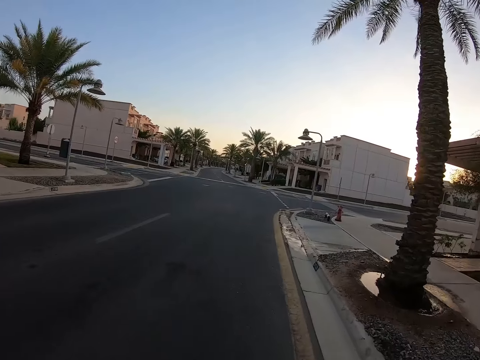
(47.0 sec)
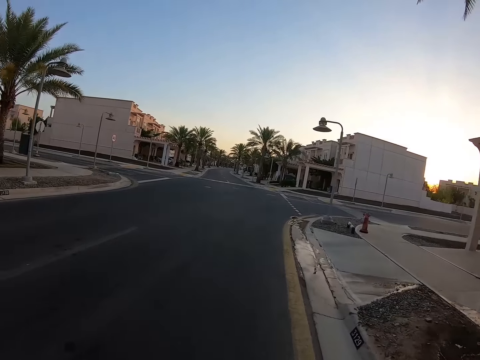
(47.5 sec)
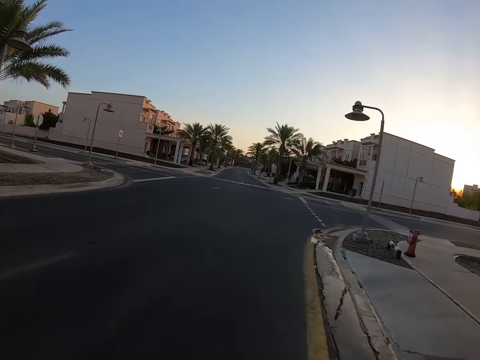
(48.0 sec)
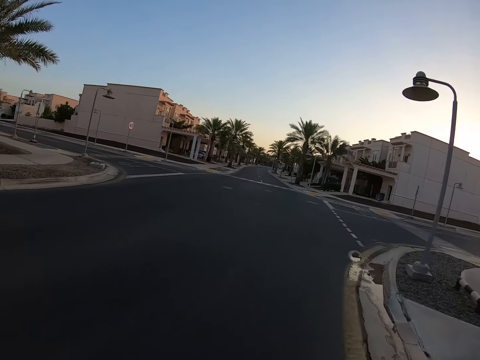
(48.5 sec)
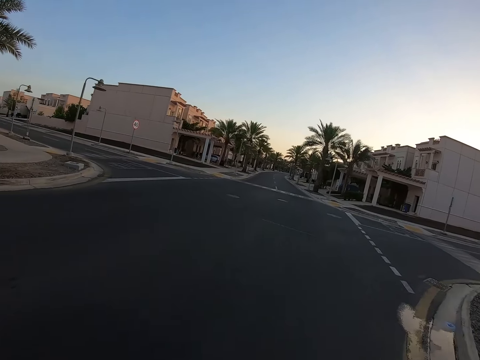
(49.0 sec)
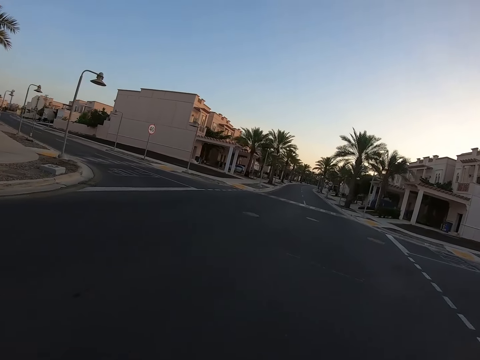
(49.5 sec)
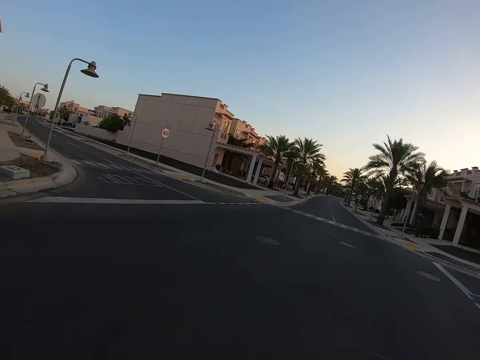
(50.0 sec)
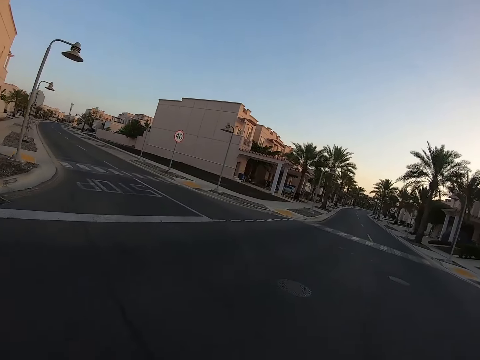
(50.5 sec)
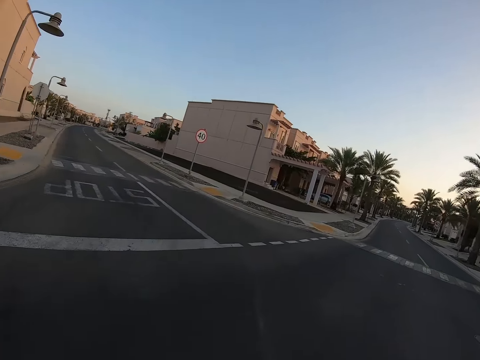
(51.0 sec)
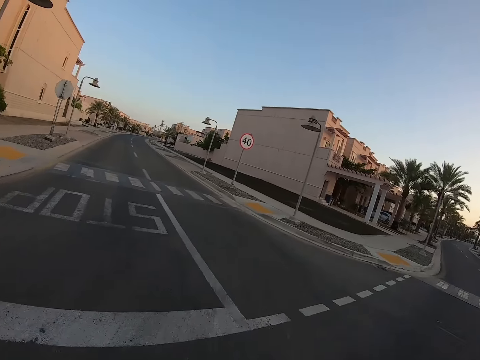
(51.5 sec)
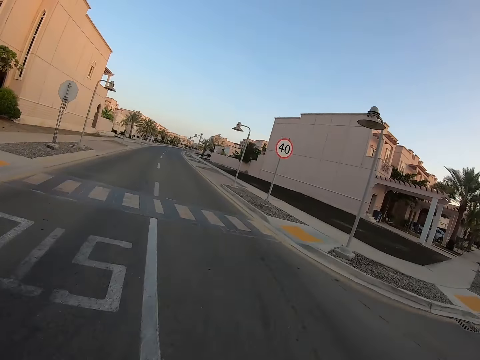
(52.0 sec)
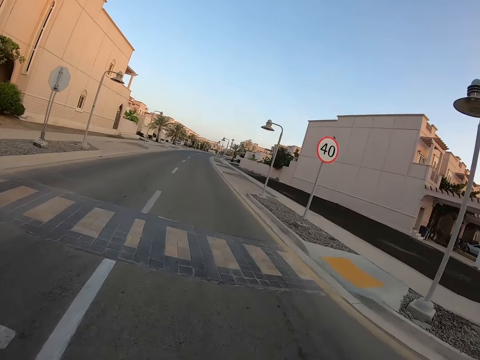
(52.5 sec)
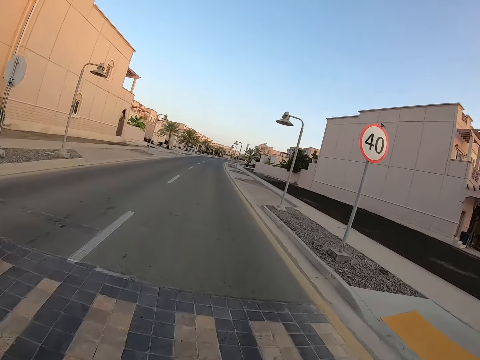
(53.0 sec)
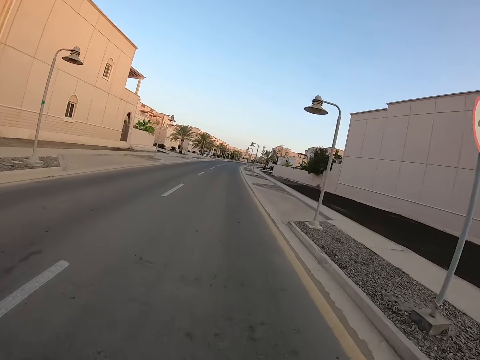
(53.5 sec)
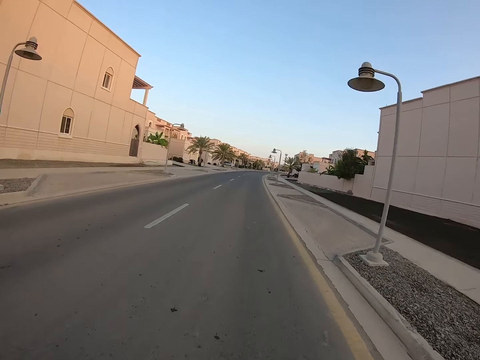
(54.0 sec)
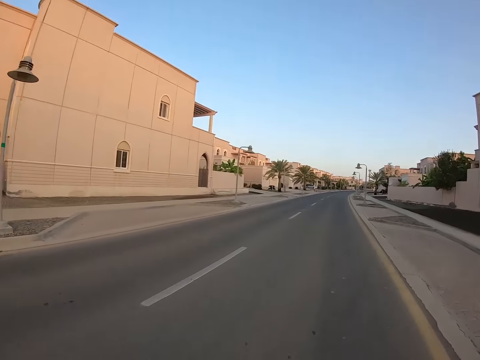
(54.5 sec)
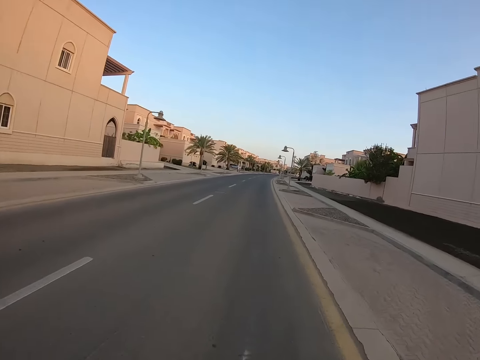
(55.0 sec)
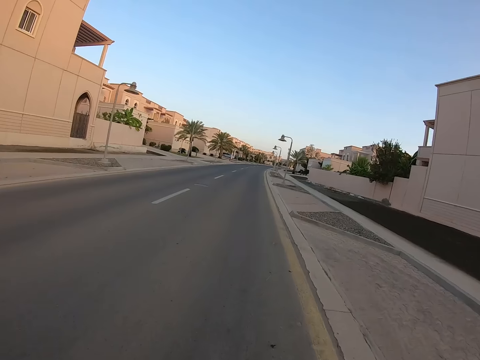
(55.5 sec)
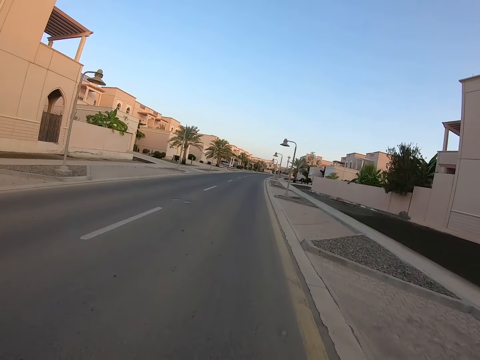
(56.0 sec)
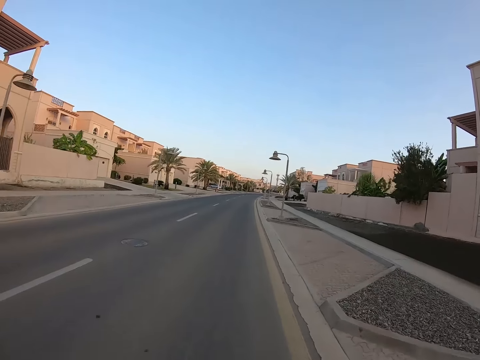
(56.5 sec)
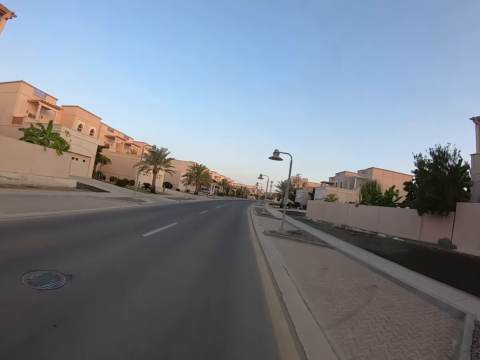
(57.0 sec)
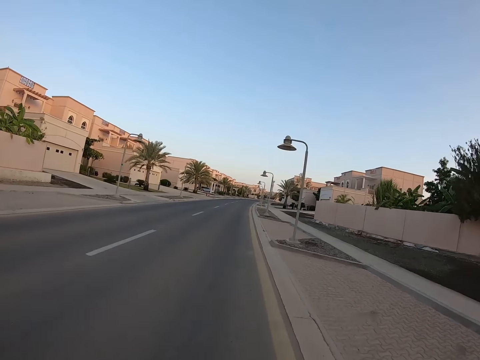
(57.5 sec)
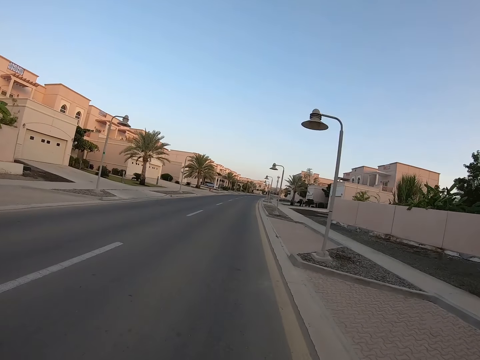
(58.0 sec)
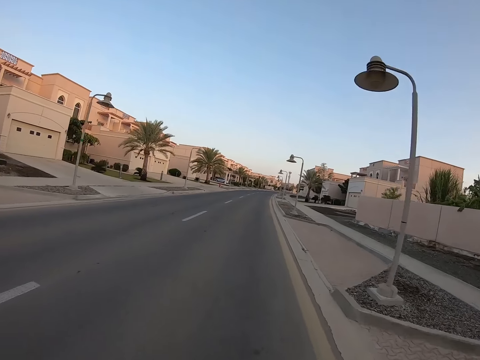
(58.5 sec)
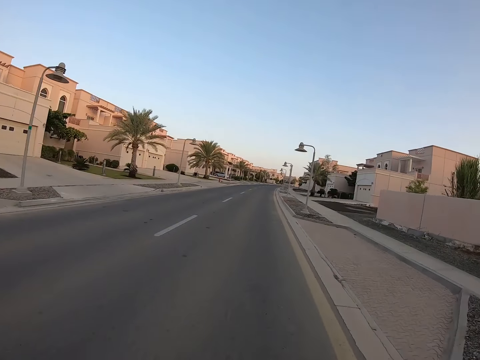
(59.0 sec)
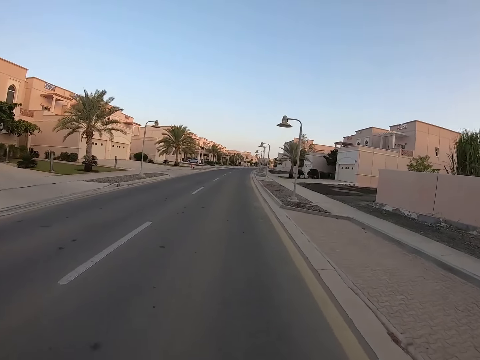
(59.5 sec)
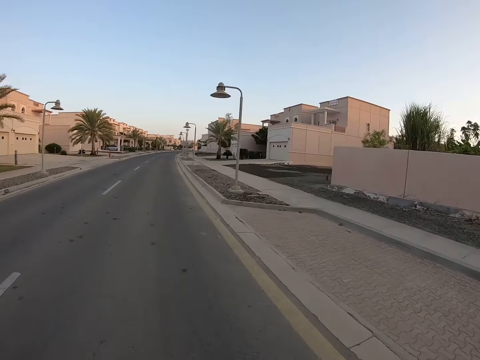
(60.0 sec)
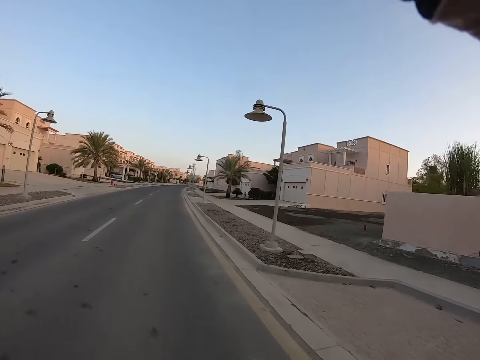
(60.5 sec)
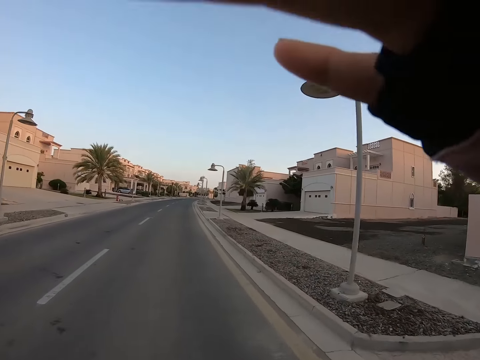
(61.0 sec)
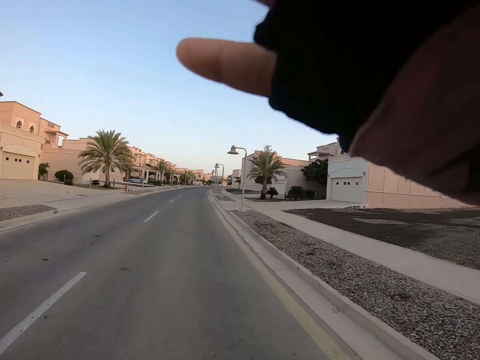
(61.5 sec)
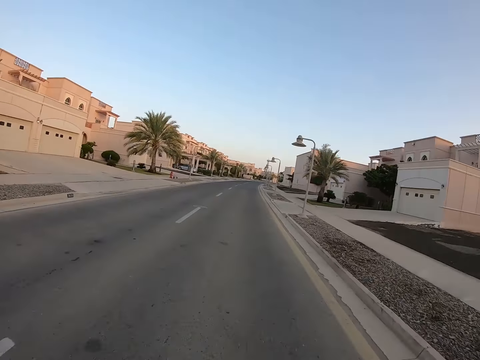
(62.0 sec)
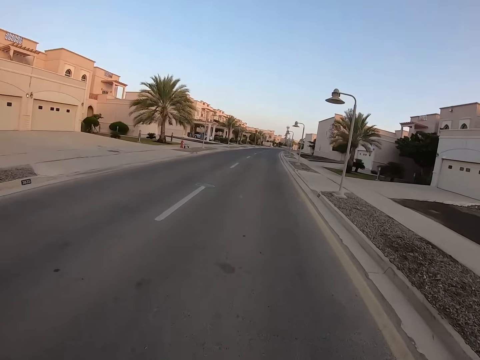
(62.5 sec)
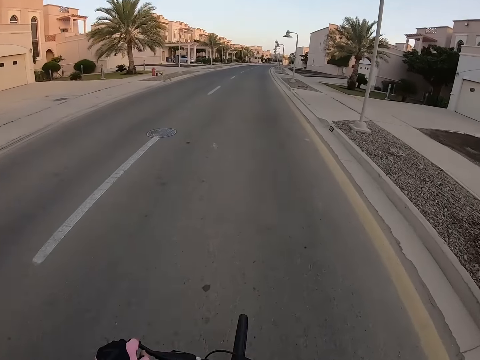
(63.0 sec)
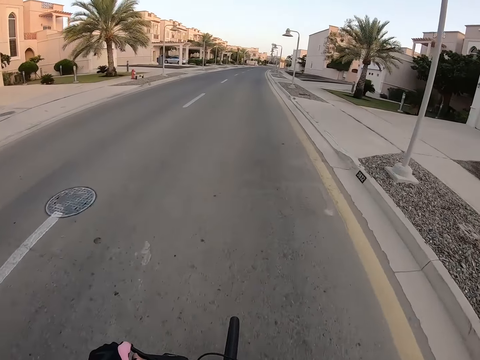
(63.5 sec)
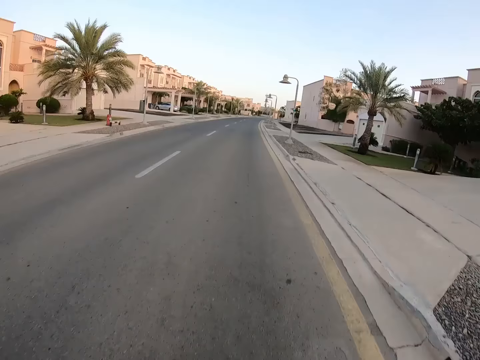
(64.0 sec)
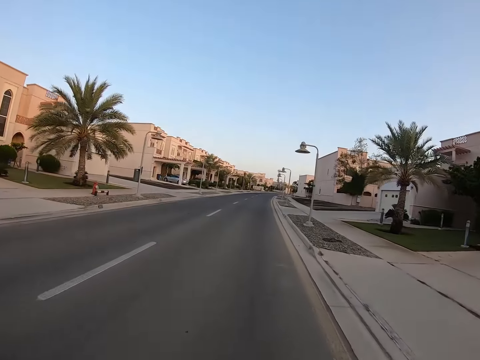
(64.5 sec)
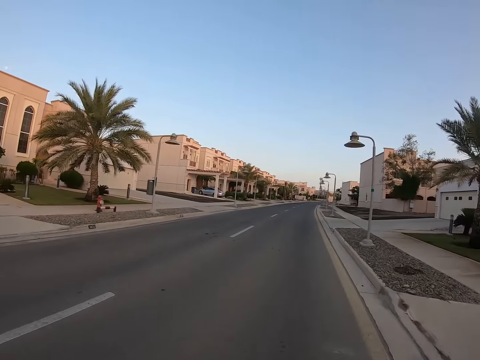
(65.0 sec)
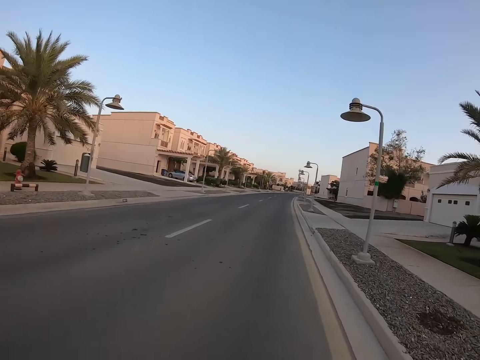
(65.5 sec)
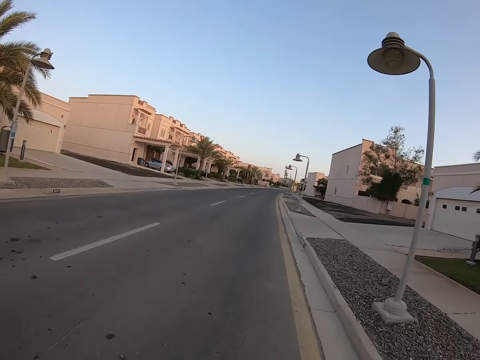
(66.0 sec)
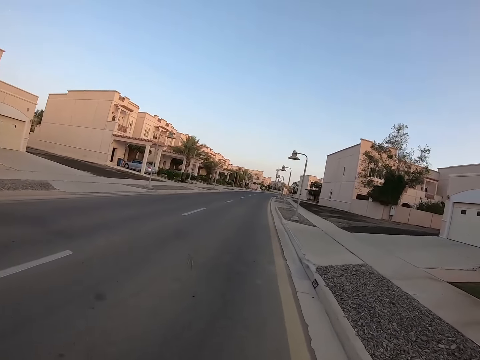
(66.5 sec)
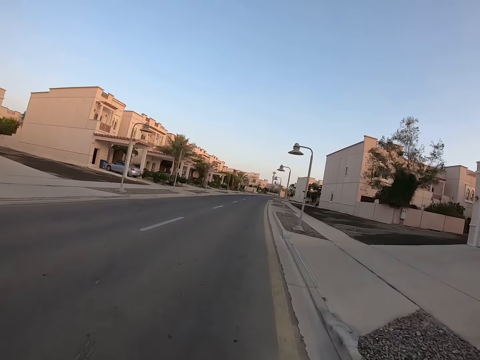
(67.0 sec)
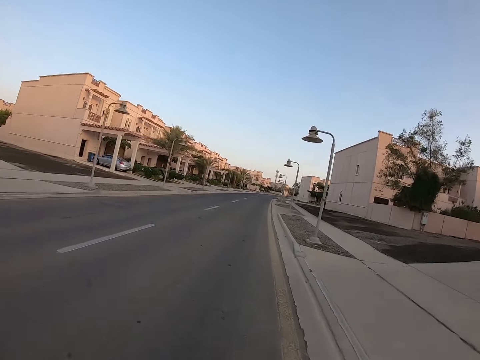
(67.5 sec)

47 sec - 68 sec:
The camera wearer turns to the left side of the road. They continue cycling along the road. They raise a hand towards something and withdraw the hand from something. They continue cycling along the road.

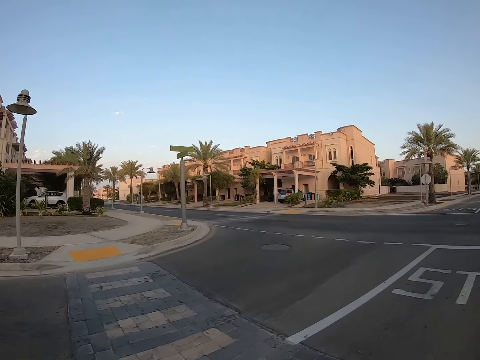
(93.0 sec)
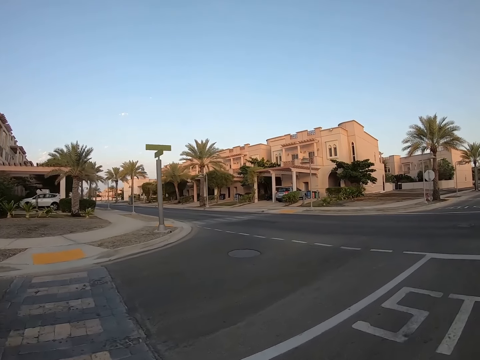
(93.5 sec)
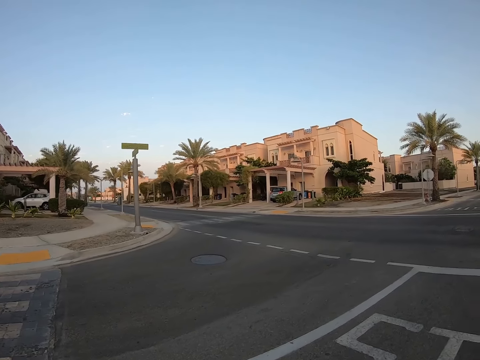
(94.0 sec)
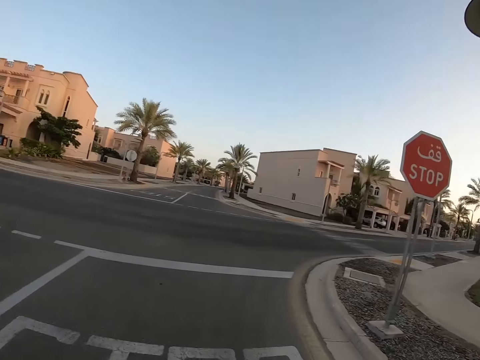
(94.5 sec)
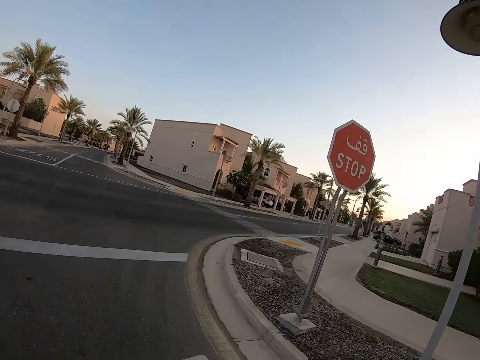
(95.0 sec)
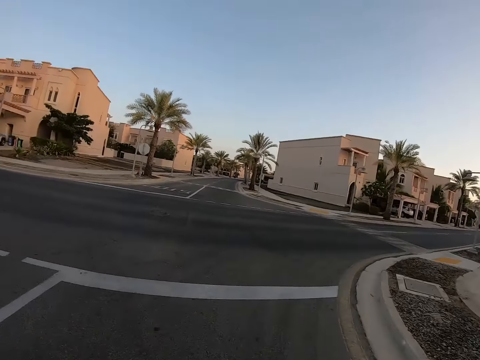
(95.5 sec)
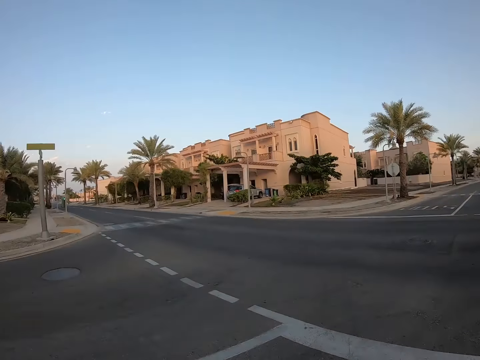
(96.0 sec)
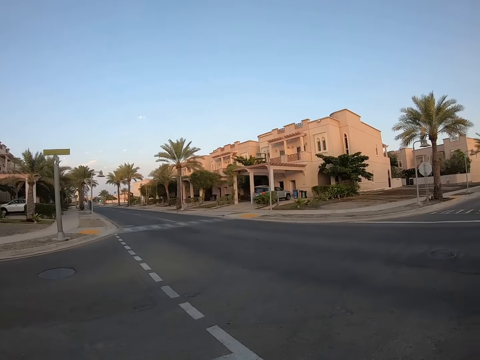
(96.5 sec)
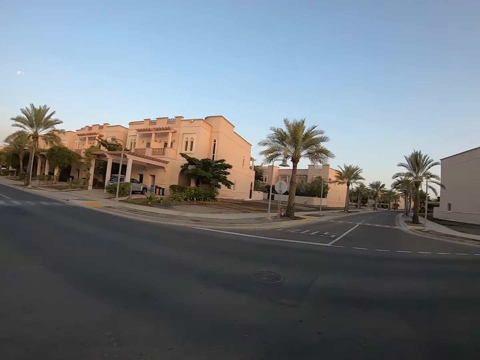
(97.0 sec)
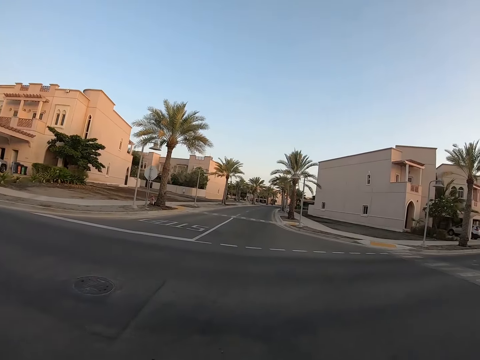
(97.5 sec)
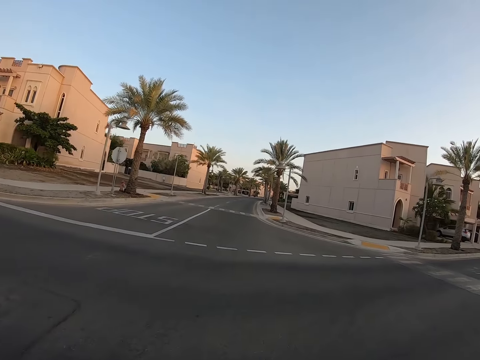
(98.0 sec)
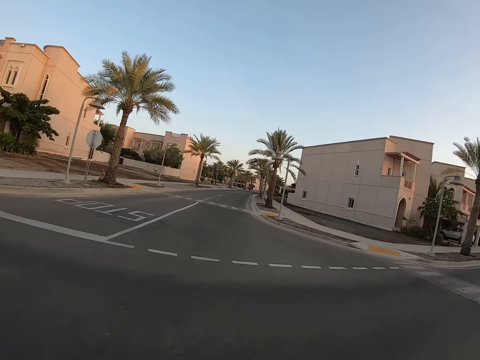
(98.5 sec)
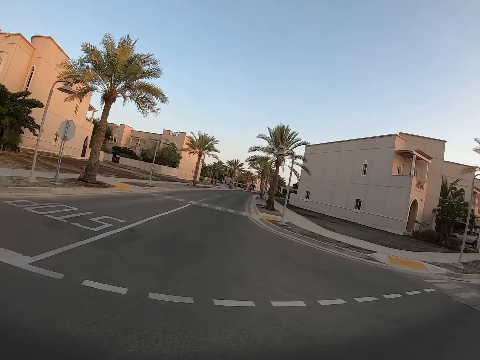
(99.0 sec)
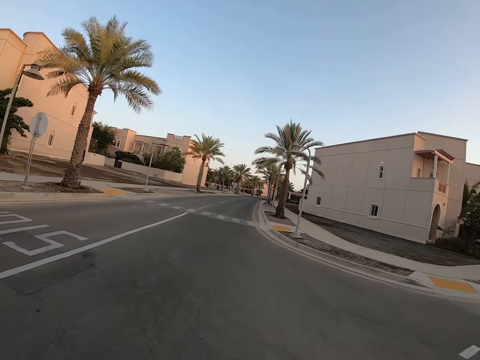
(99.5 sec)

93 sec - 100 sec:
The camera wearer stops the bicycle. They look at both sides of the road. They ride the bicycle along the road.
